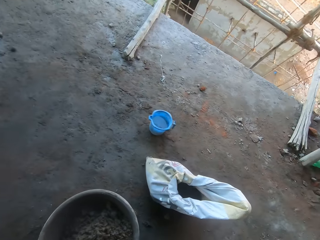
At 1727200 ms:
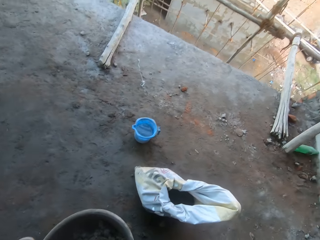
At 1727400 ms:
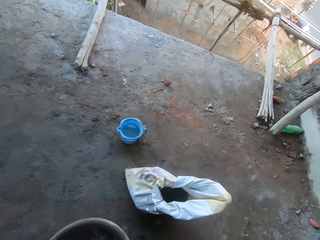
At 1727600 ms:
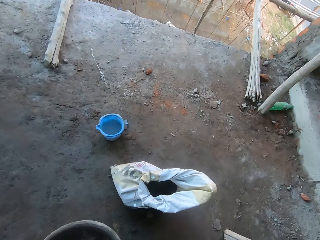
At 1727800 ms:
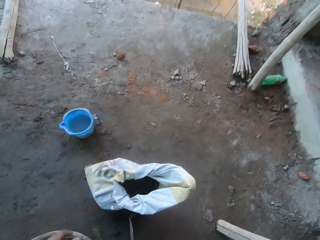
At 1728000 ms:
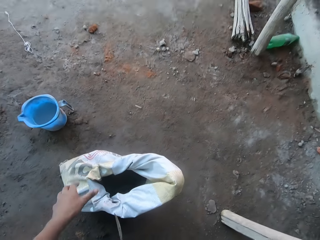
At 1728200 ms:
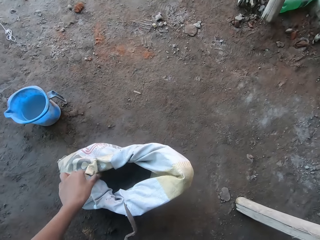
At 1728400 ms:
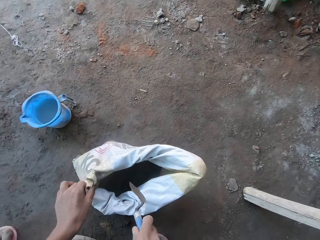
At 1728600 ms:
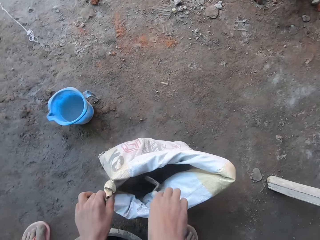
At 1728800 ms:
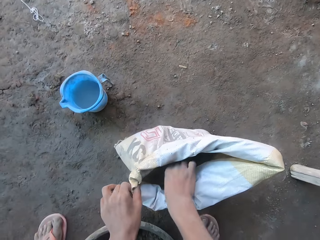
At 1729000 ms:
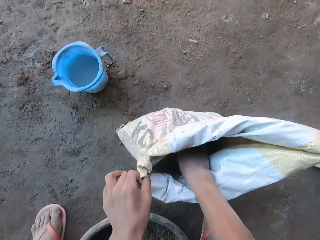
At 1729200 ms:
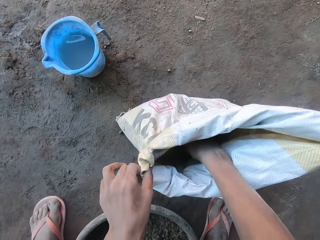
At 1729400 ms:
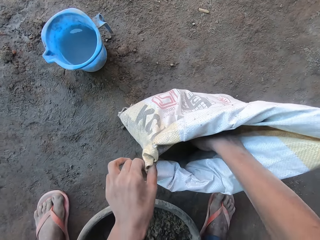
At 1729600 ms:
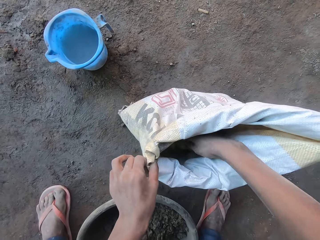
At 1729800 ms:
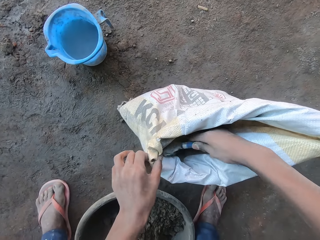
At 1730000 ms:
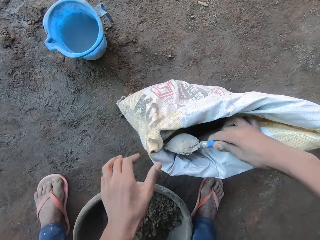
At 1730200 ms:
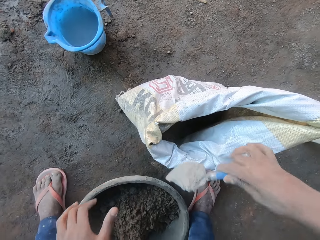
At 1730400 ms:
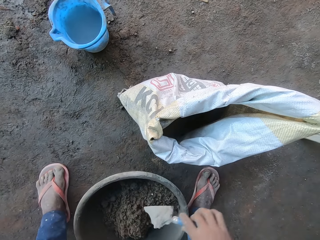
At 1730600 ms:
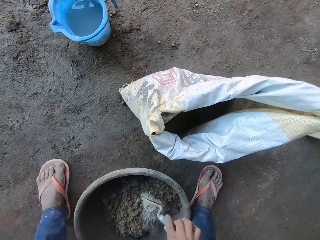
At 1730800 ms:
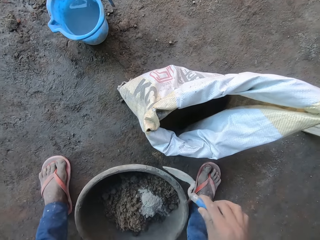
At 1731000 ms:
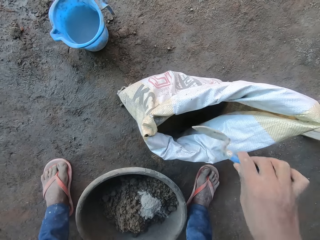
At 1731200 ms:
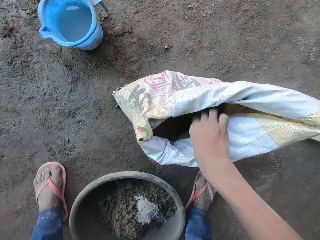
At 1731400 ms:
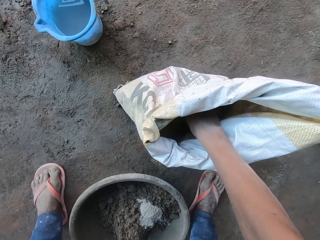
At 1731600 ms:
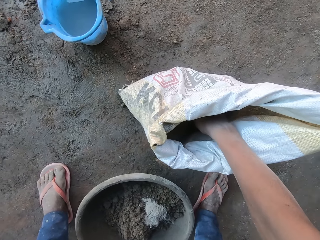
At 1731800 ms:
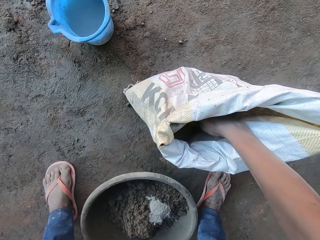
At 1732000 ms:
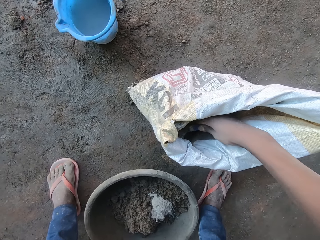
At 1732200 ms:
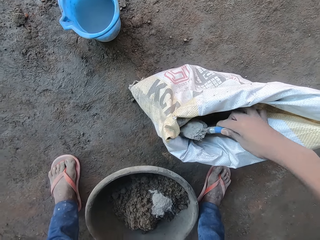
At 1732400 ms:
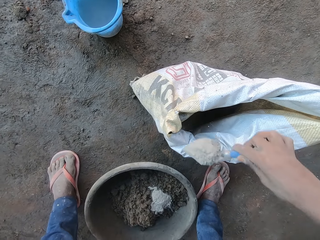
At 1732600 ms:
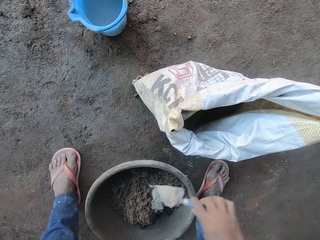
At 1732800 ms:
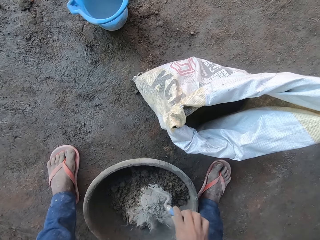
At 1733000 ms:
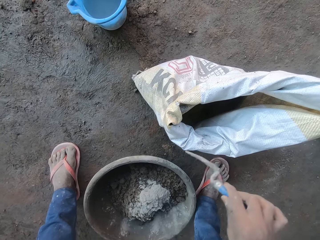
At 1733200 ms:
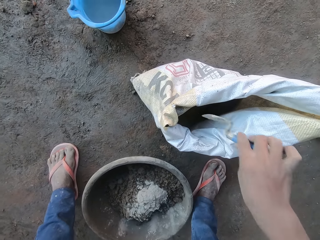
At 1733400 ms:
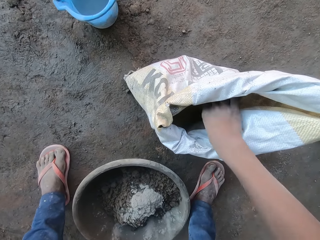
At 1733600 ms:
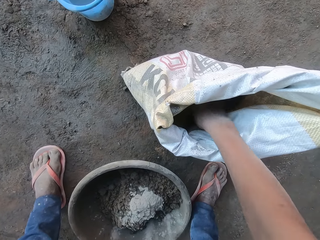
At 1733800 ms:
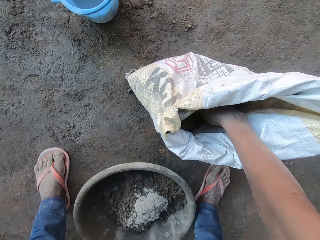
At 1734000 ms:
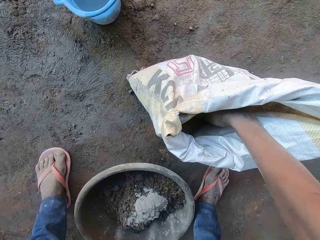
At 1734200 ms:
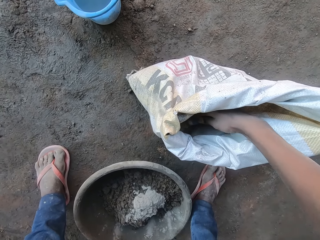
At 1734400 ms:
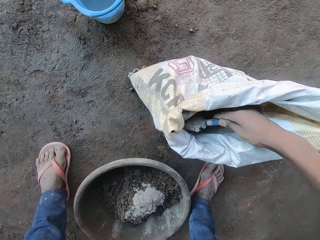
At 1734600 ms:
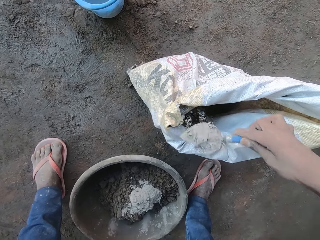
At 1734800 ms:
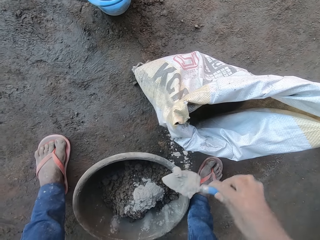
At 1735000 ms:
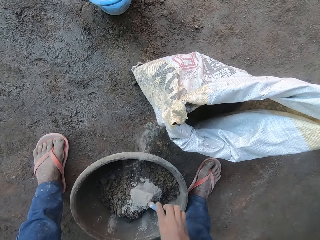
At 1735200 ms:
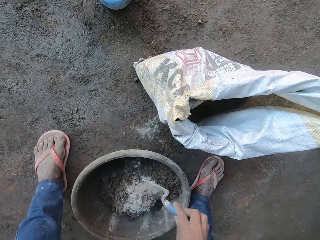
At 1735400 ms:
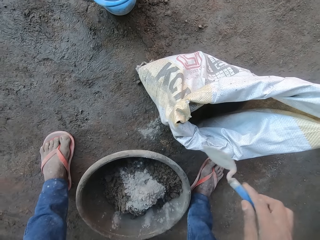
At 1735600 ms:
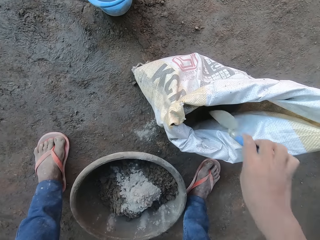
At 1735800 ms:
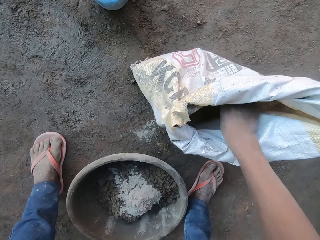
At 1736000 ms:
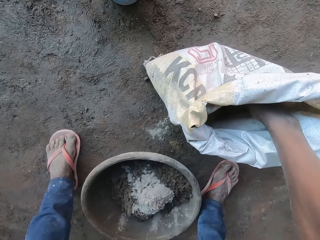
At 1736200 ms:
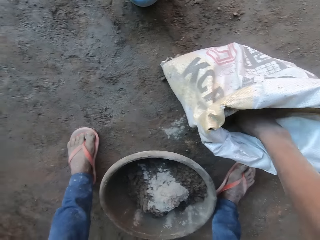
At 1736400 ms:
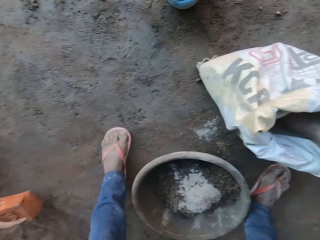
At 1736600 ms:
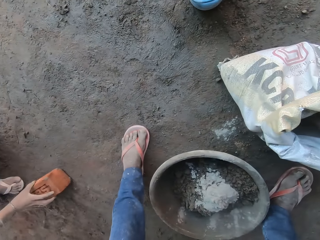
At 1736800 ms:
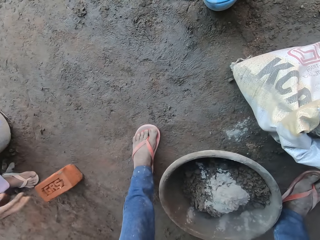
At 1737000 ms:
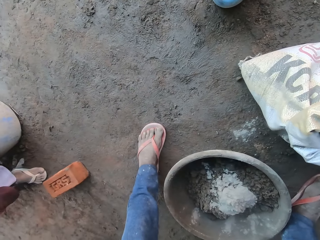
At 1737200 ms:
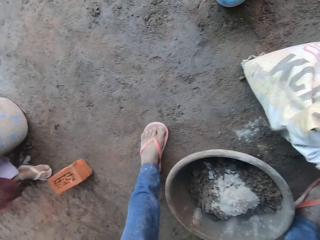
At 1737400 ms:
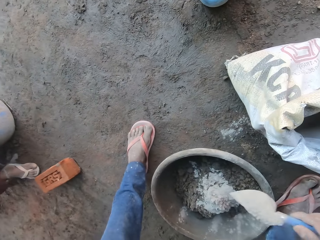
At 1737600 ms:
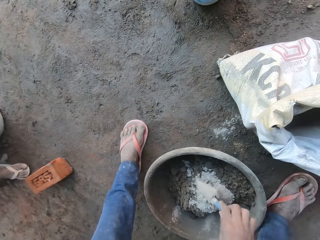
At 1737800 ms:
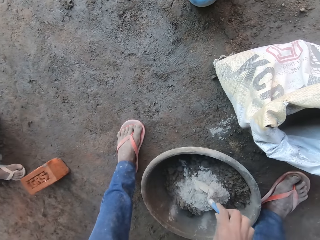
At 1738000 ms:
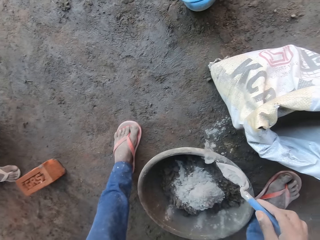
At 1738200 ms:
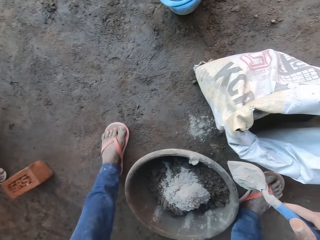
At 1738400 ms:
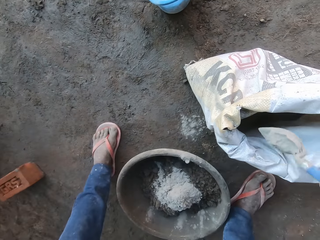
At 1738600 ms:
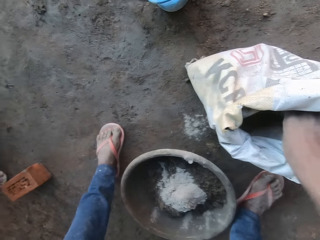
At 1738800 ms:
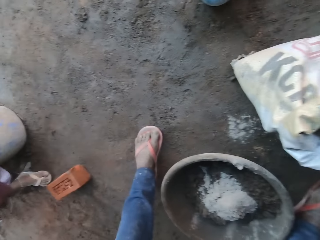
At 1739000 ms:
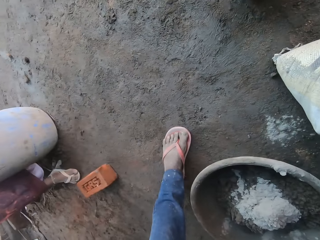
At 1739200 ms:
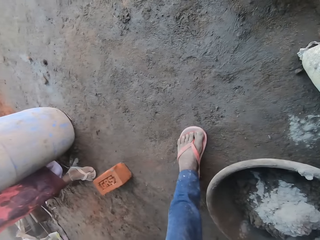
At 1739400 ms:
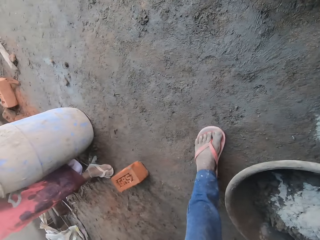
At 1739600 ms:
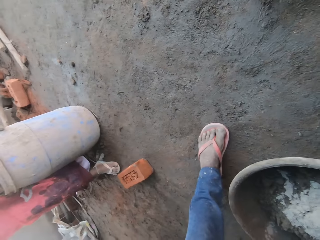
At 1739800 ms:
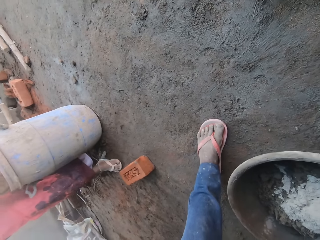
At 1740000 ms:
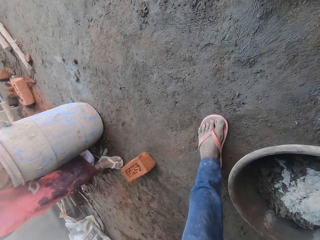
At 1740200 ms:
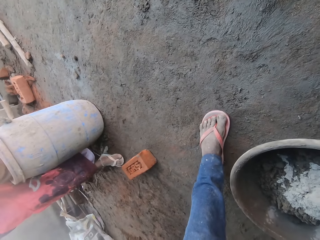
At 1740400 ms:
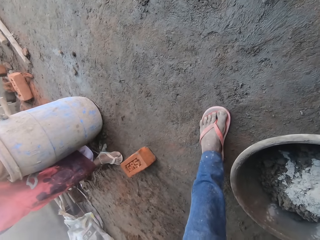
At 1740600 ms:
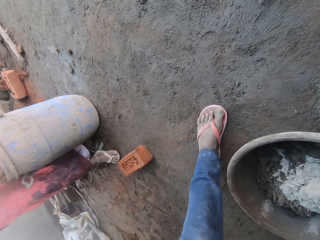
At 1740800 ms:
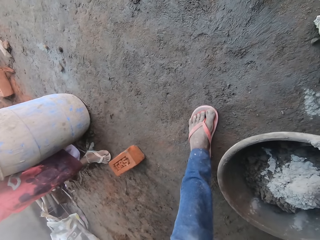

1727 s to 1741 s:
The camera wearer interacts with the woman. He walks around. He holds a cement bag on the floor with his left hand. He takes cement from the cement bag on the floor with the trowel in his right hand. He puts the cement on the trowel in his right hand in the mortar pan on the floor. He takes cement from the cement bag on the floor with the trowel in his right hand. He puts the cement on the trowel in his right hand in the mortar pan on the floor. He takes cement from the cement bag on the floor with the trowel in his right hand. He puts the cement on the trowel in his right hand in the mortar pan on the floor. The woman holds a brick in her right hand and drops the brick in her right hand on the floor. The camera wearer takes cement from the cement bag on the floor with the trowel in his right hand. He puts the cement on the trowel in his right hand in the mortar pan on the floor. He interacts with the woman. He scoops cement.

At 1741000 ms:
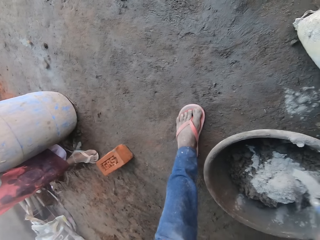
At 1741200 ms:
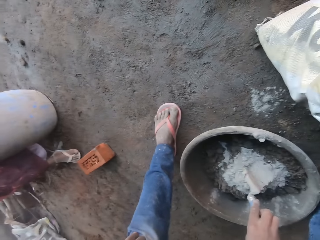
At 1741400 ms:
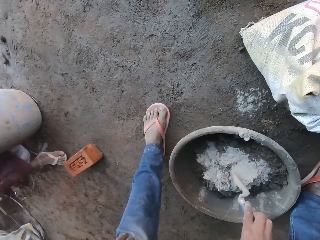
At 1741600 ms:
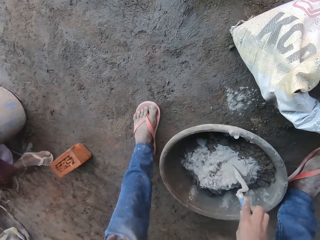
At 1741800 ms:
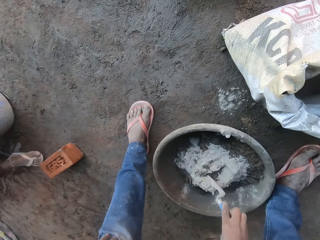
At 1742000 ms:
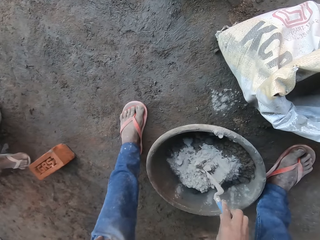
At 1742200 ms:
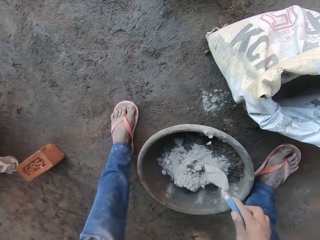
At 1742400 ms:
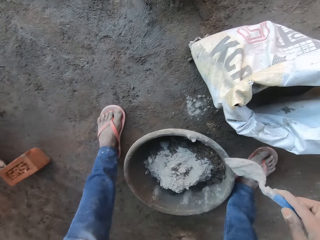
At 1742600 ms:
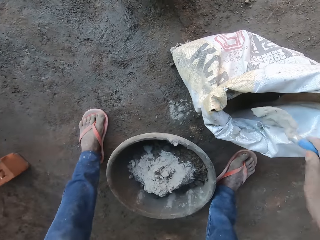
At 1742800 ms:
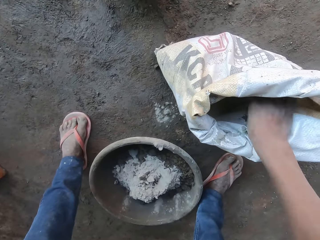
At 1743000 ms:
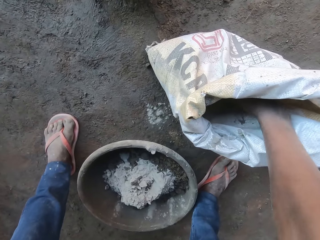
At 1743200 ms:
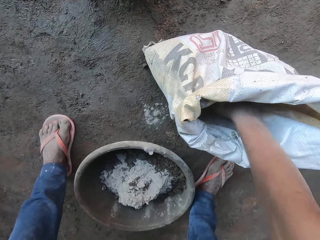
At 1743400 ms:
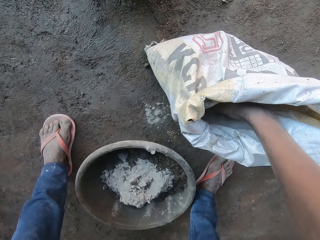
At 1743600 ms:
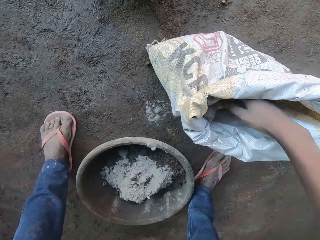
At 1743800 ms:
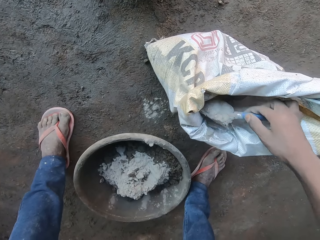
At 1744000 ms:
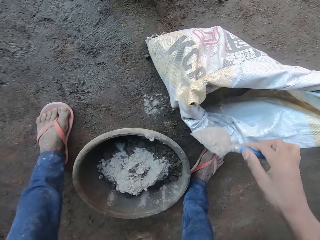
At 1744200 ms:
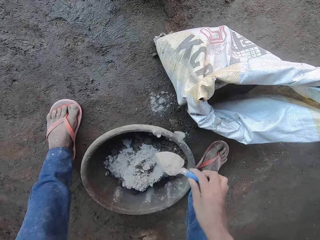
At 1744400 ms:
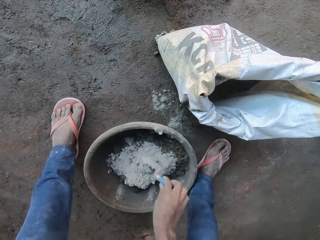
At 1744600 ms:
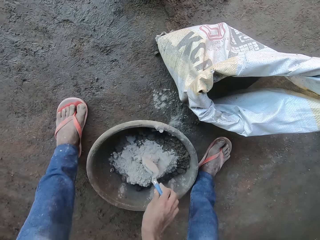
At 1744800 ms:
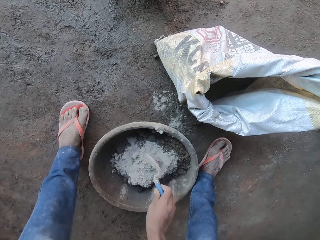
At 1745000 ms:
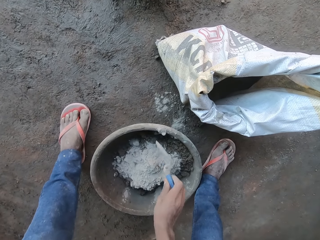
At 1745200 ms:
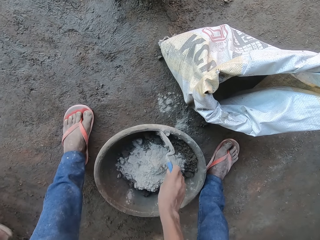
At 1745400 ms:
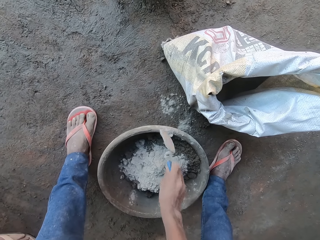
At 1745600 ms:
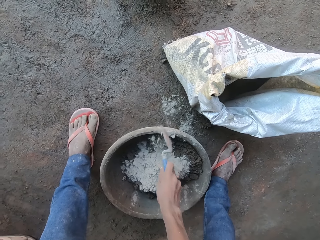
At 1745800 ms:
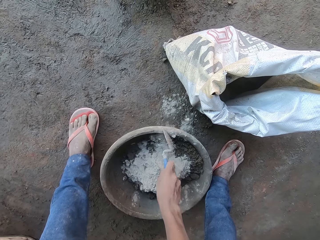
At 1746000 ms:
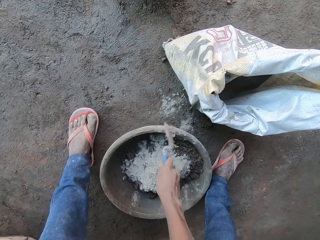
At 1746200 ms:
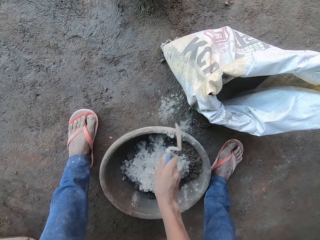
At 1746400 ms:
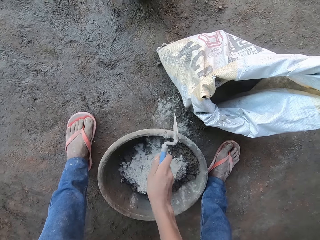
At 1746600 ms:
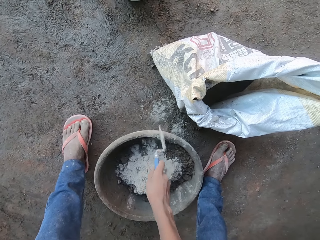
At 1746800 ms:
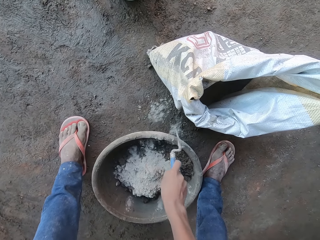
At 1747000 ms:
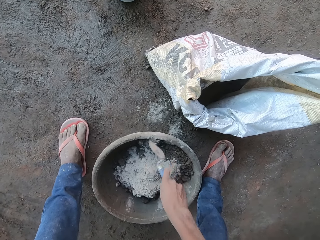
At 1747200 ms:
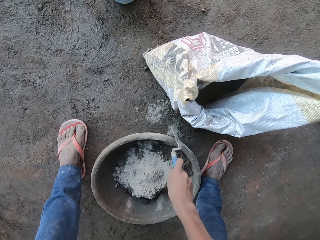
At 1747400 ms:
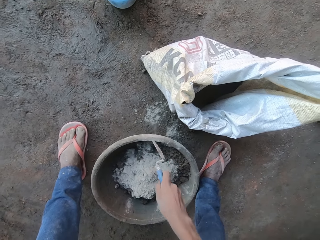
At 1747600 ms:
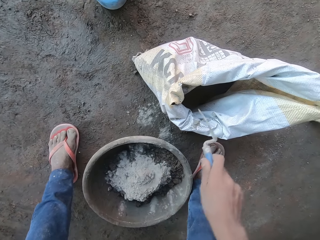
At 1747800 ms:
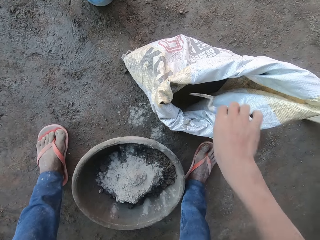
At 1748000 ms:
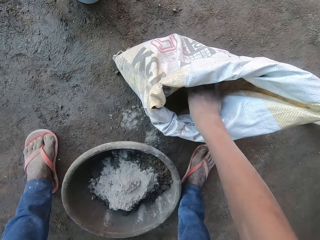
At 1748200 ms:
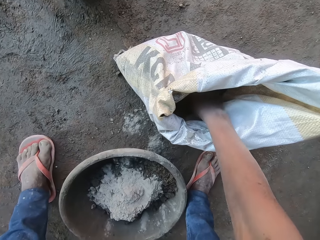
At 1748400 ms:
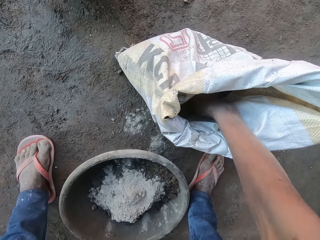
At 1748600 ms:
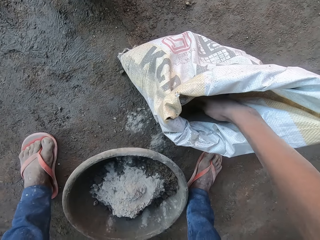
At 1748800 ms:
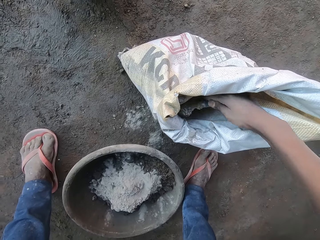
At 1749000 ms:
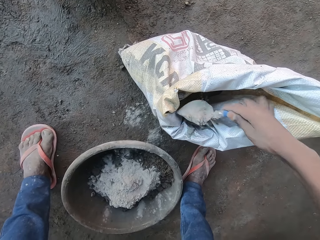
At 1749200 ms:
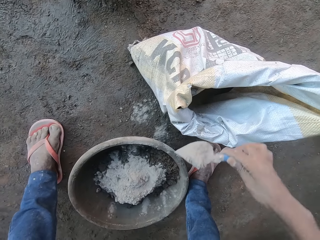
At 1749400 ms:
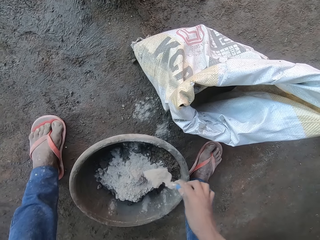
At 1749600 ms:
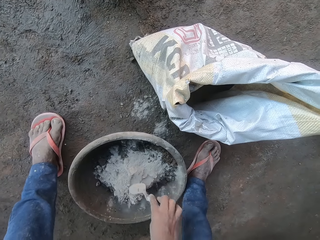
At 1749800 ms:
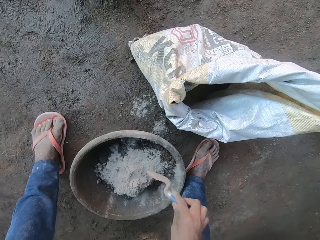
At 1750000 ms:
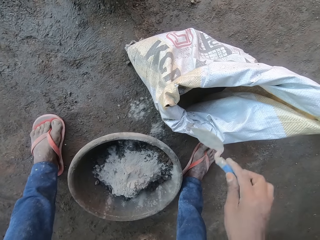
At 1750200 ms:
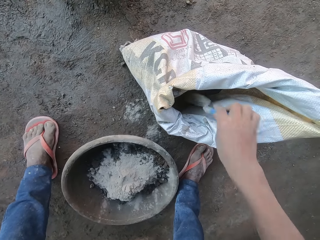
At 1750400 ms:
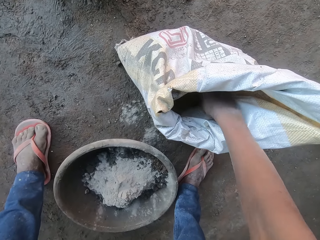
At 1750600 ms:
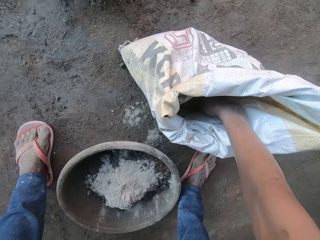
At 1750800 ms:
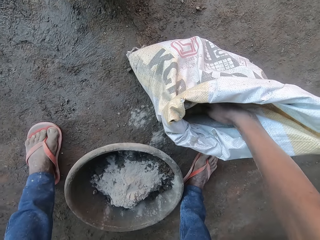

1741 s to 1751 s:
The camera wearer puts the cement on the trowel in his right hand in the mortar pan on the floor. He takes cement from the cement bag on the floor with the trowel in his right hand. He puts the cement on the trowel in his right hand in the mortar pan on the floor. He hits the trowel in his right hand on the mortar pan on the floor. He scrapes cement on the mortar pan with the trowel in his right hand. He takes cement from the cement bag on the floor with the trowel in his right hand. He puts the cement on the trowel in his right hand in the mortar pan on the floor. He scoops cement.
